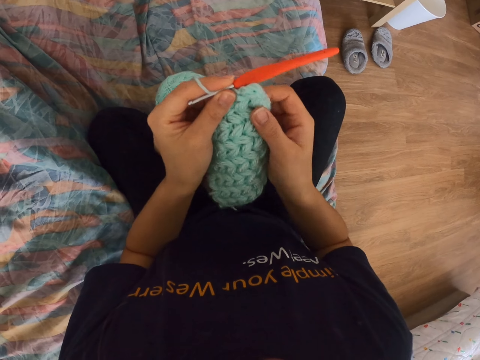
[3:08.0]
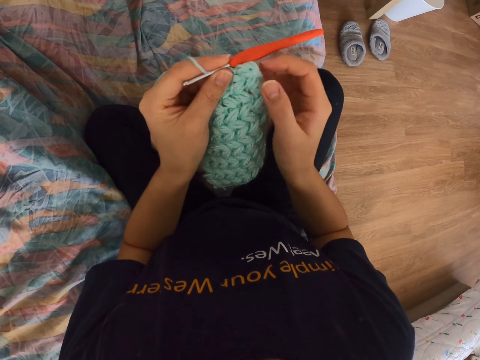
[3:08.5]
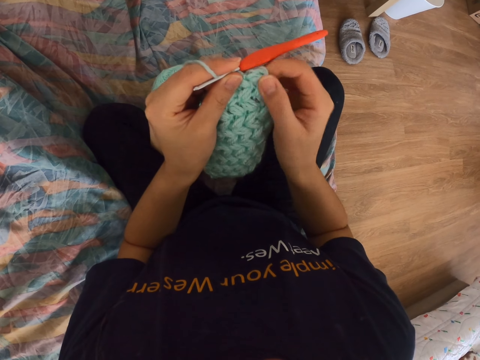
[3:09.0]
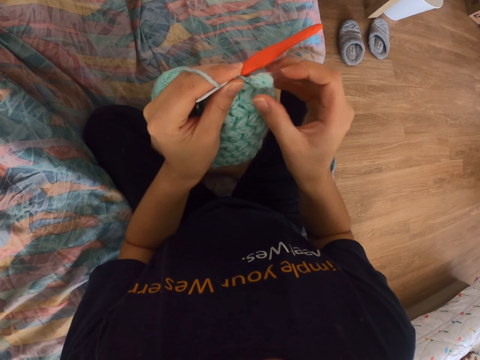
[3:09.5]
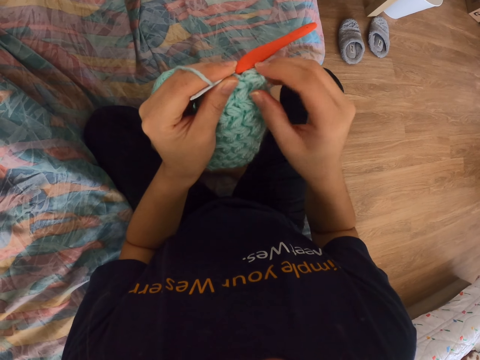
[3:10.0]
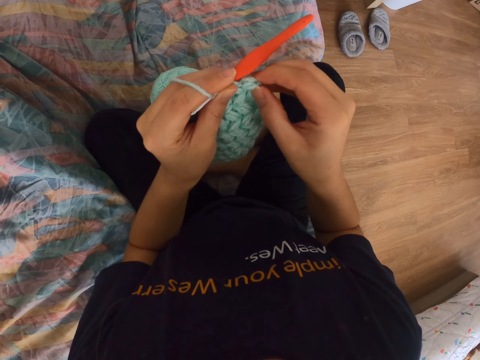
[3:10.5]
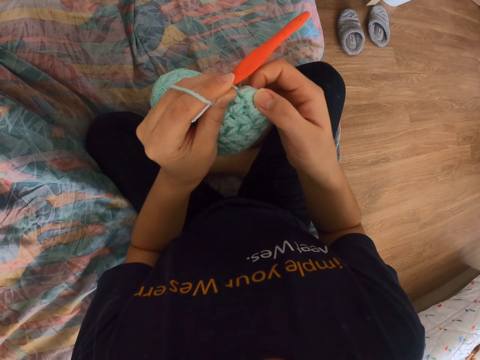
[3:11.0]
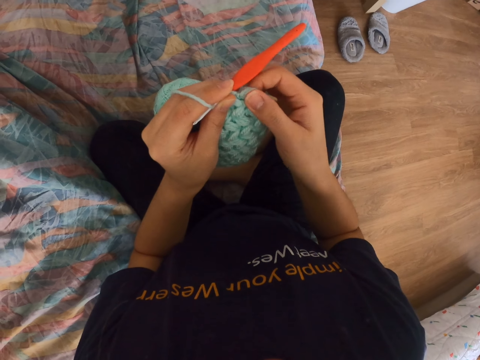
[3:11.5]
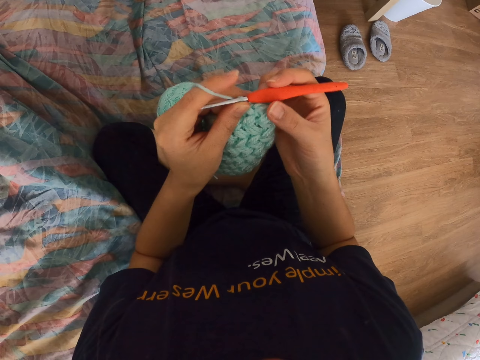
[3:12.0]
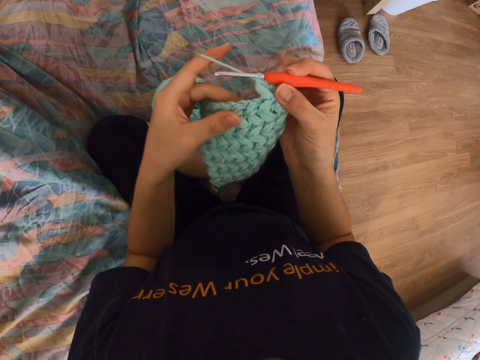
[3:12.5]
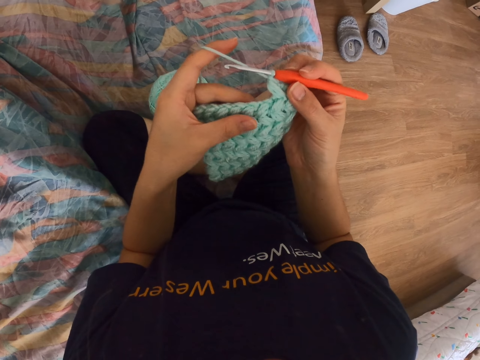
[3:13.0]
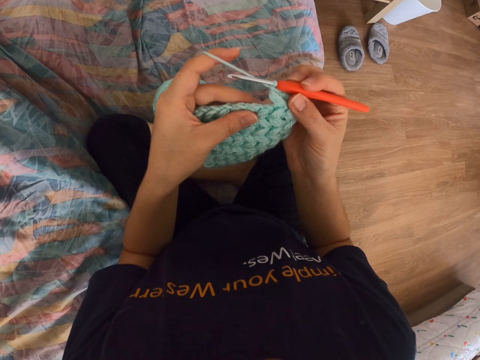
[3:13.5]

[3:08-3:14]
The camera wearer releases the needle. They touch the crochet cloth with the right hand and adjust the cloth with the right hand. They hold the crochet hook.

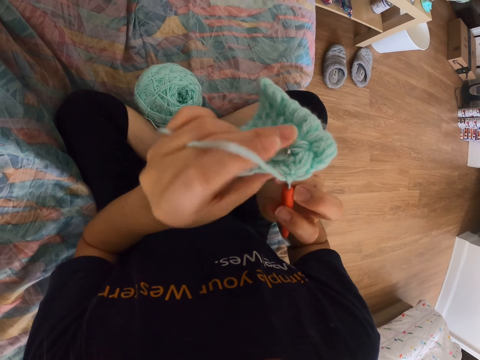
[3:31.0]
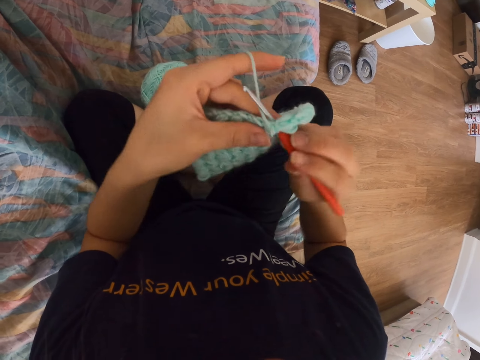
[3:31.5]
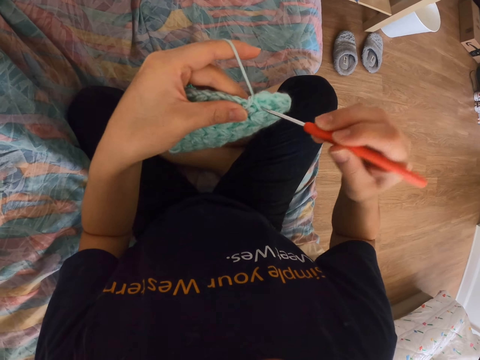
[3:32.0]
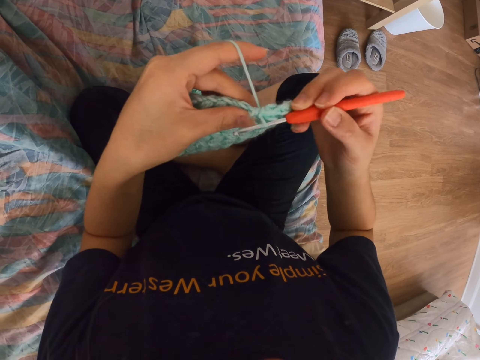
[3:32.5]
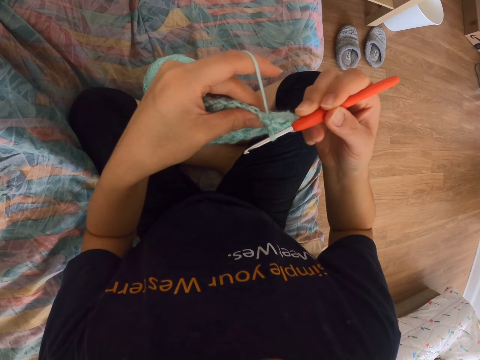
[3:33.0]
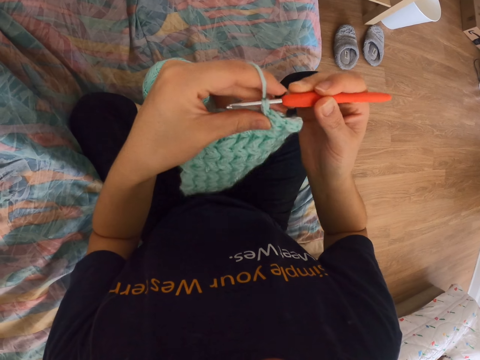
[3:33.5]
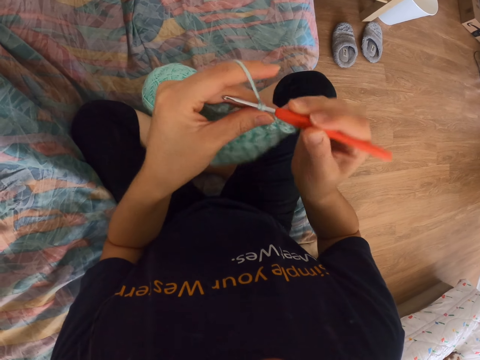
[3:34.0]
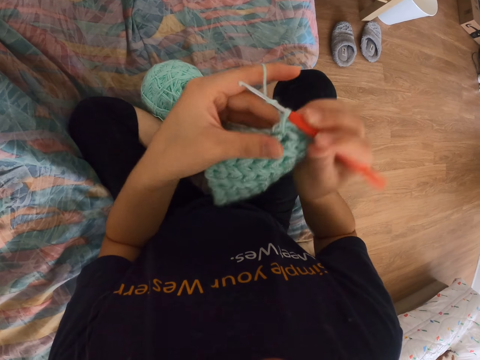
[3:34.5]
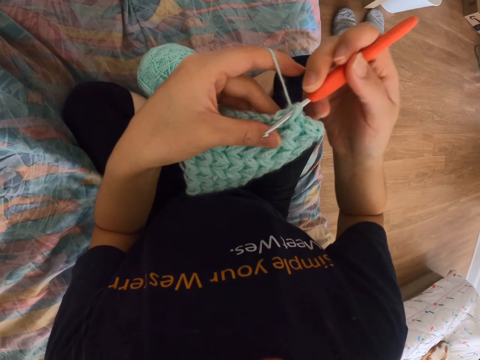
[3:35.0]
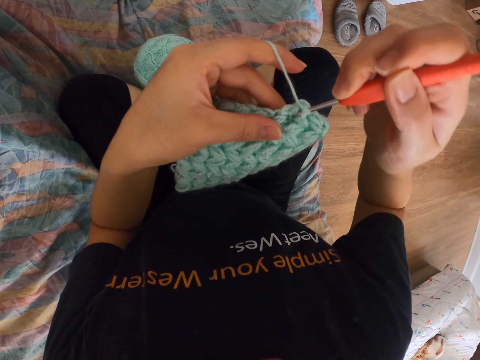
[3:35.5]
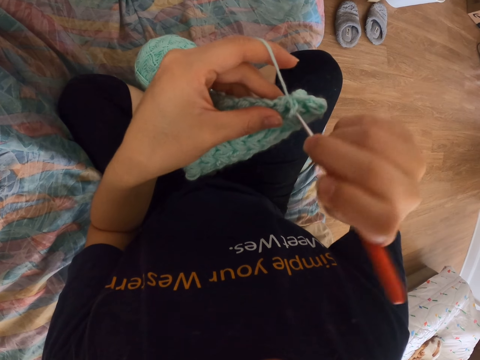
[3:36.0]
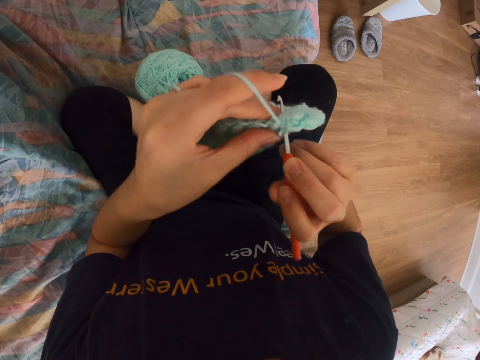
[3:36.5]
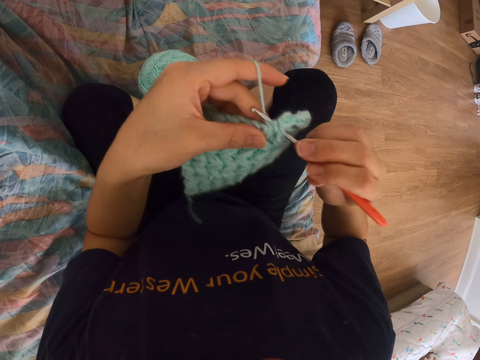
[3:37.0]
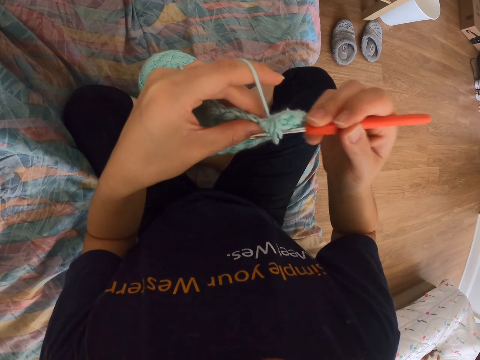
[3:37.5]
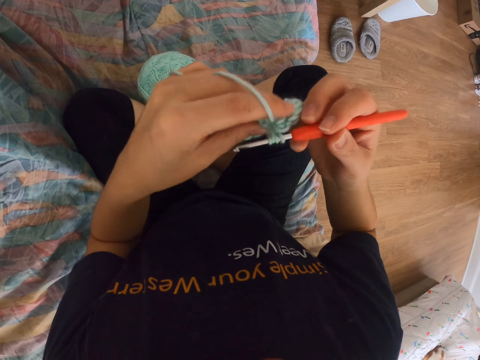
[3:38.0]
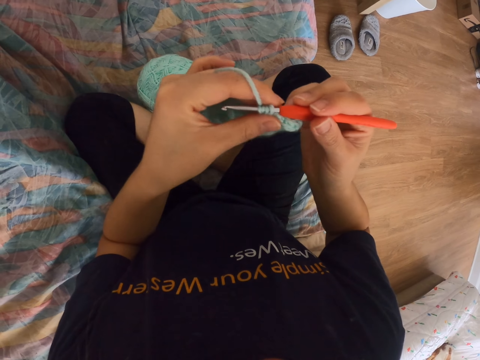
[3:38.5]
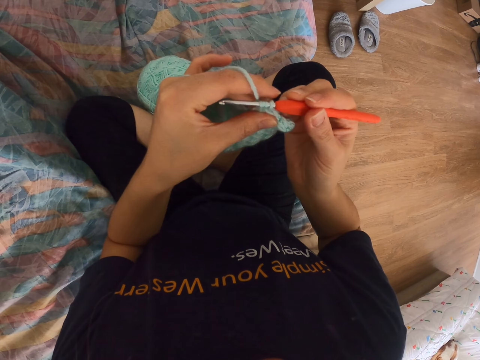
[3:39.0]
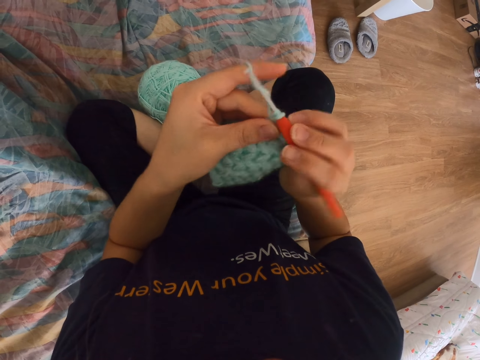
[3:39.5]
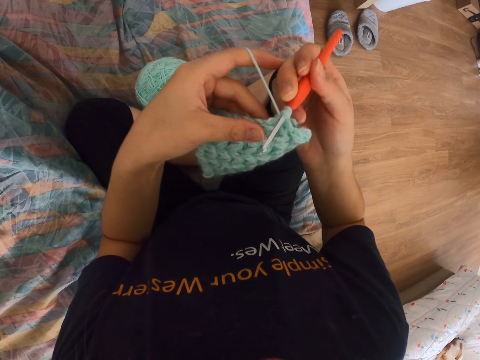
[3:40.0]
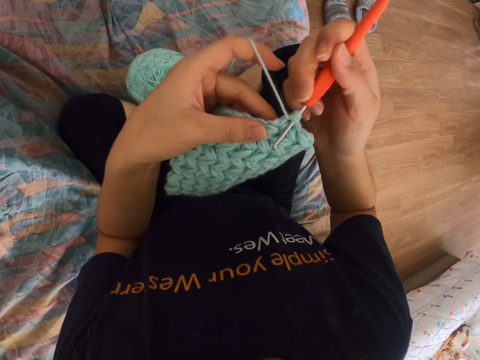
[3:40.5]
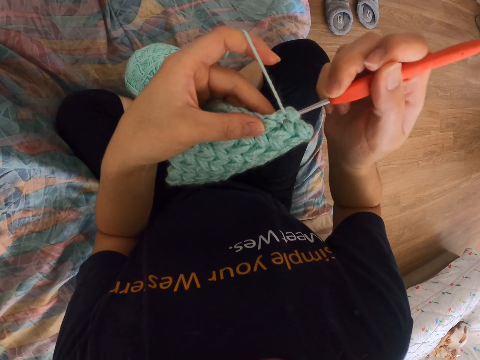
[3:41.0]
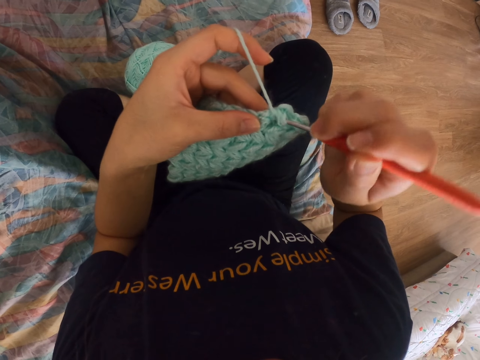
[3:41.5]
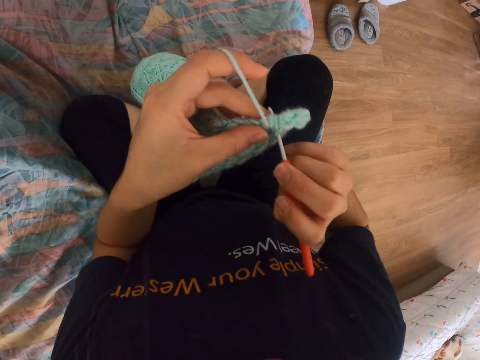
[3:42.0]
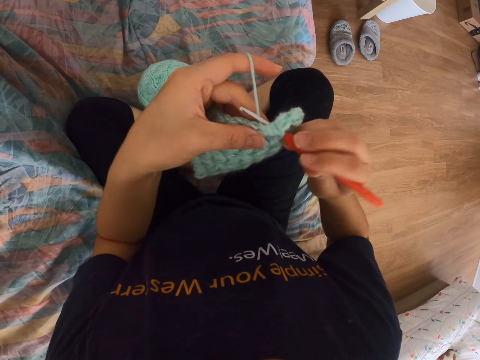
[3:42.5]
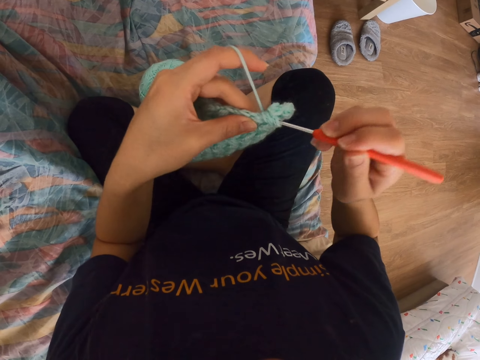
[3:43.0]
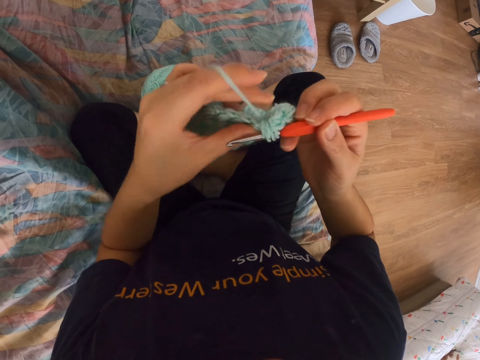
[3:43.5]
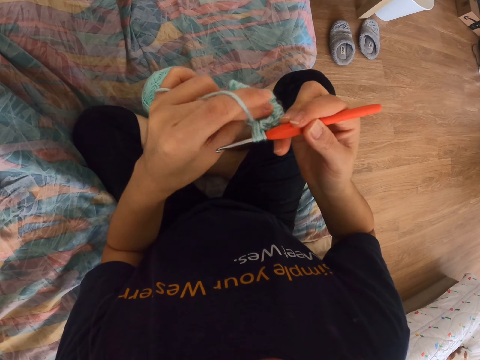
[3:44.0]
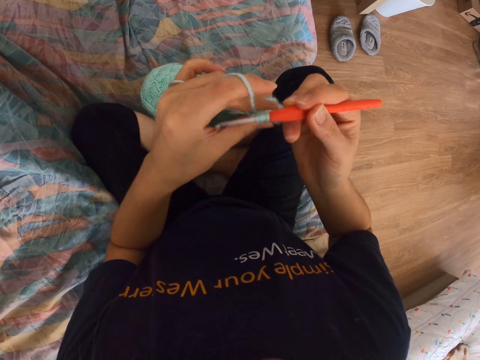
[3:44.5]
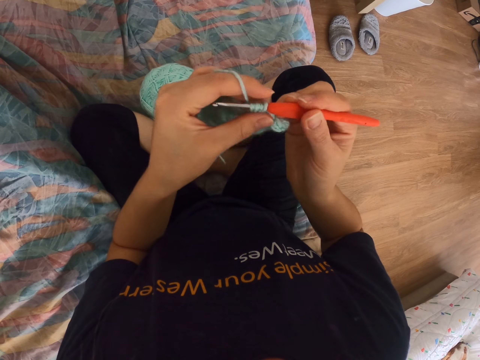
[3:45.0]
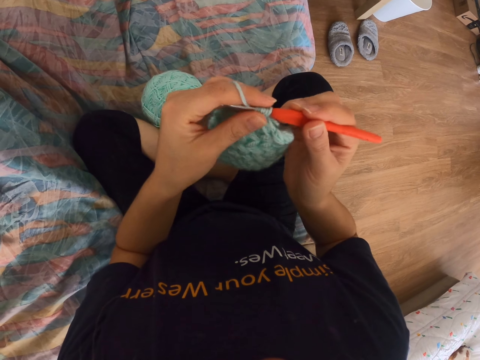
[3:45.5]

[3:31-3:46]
The camera wearer turns the cloth. They pull the string with the sewing needle. They pull the string with the sewing needle again. They insert the needle into the cloth. They pull the string with the sewing needle. They insert the needle into the cloth. They pull the string with the sewing needle.

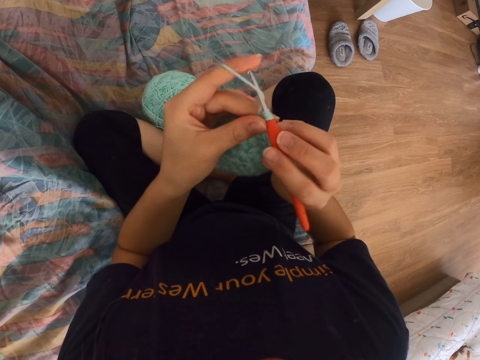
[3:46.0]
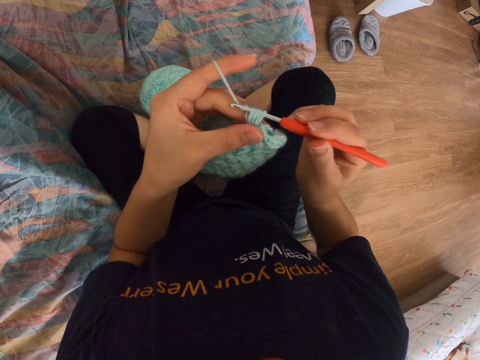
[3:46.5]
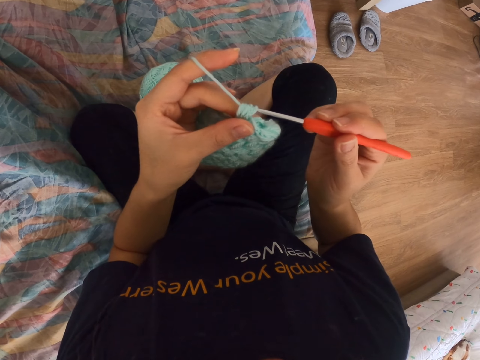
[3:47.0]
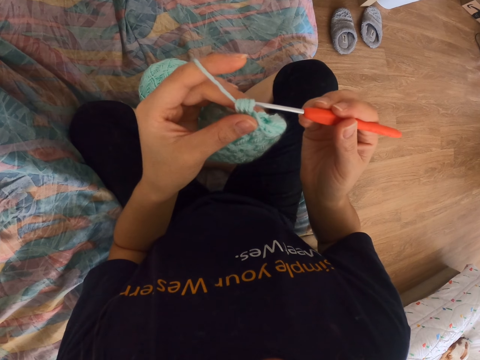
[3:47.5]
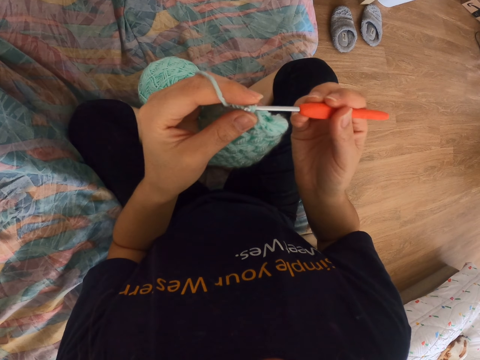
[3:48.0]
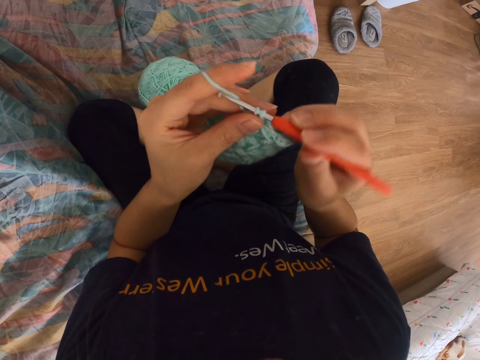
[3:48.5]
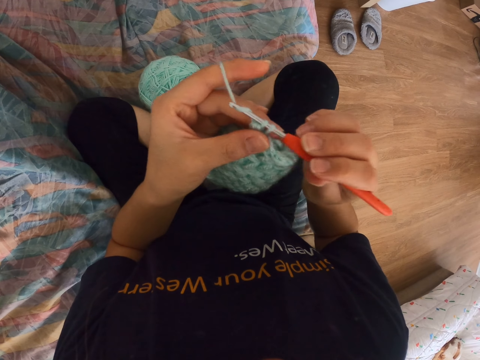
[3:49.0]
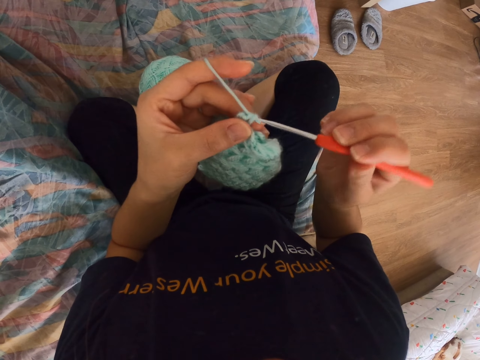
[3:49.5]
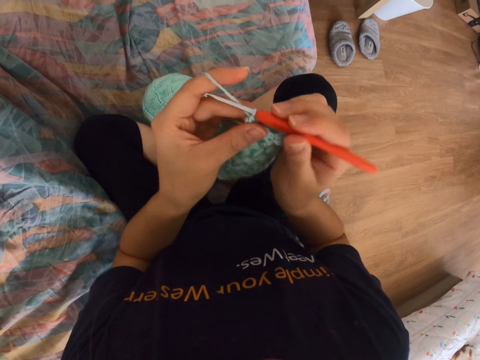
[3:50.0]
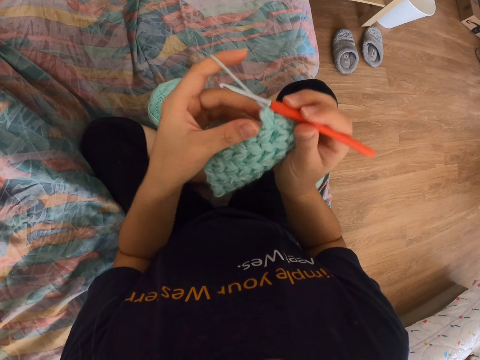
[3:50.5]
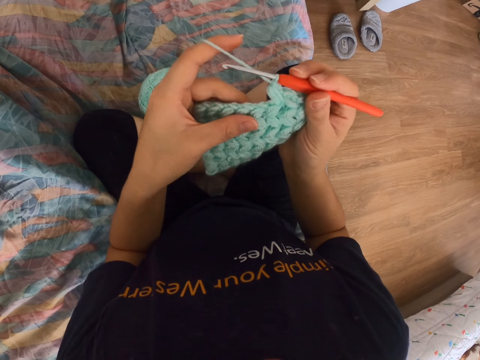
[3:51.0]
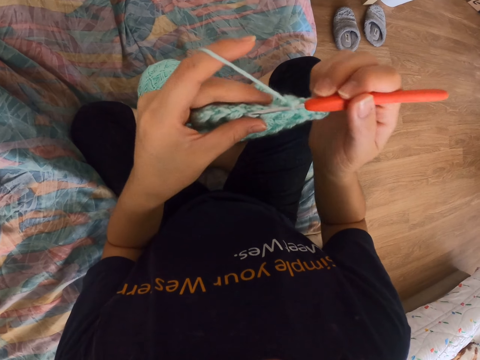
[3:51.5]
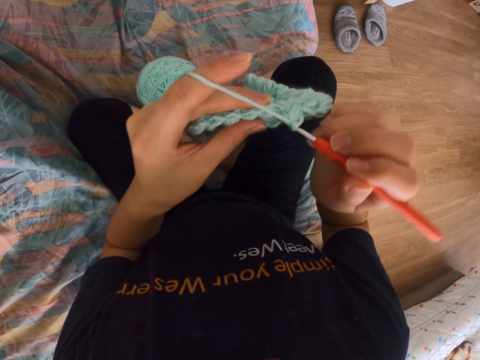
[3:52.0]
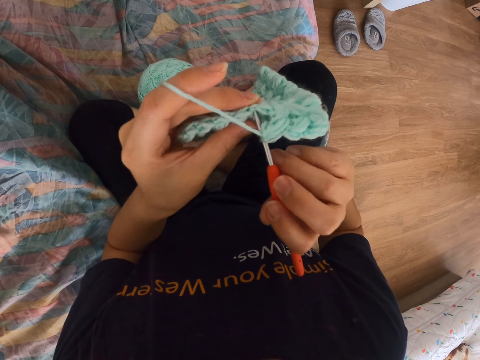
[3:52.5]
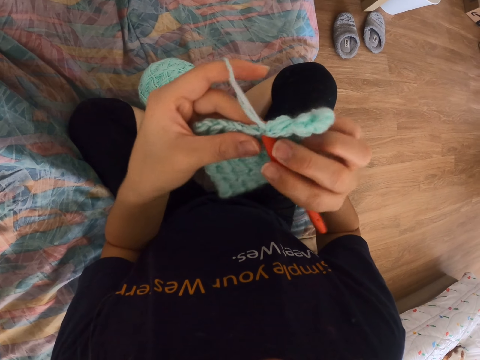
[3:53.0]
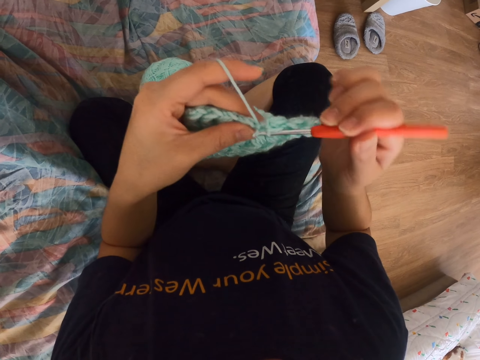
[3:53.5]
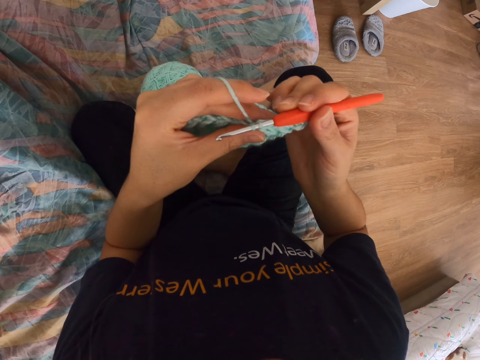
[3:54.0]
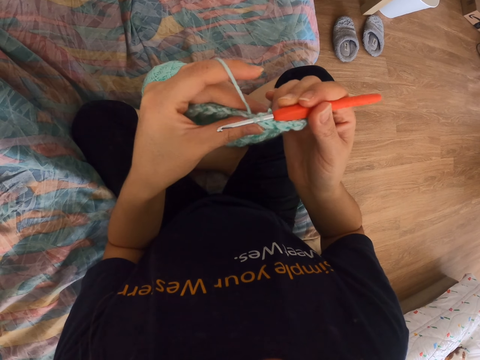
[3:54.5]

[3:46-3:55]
The camera wearer pulls the string with the sewing needle. They pull the string with the sewing needle again. They insert the needle into the cloth. They pull the string with the sewing needle.
